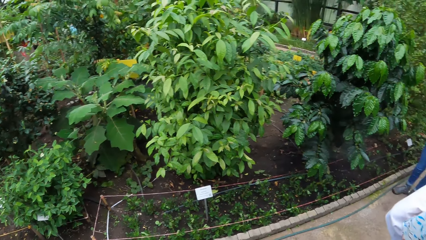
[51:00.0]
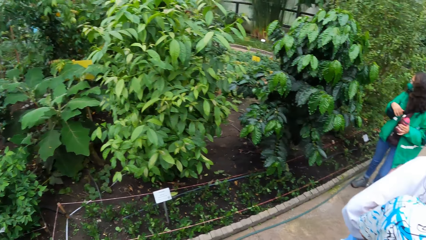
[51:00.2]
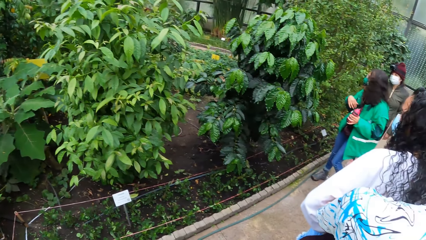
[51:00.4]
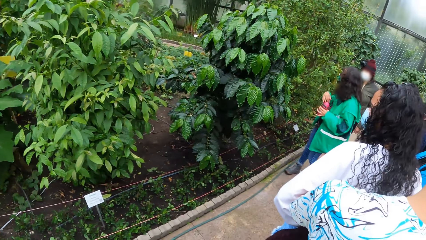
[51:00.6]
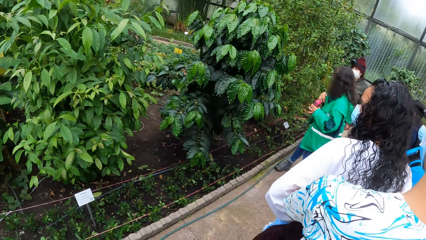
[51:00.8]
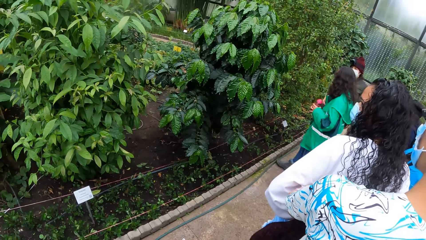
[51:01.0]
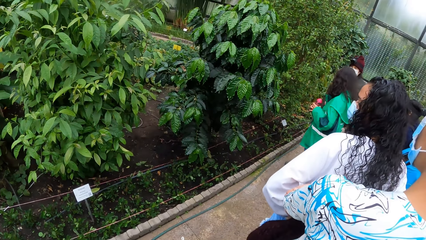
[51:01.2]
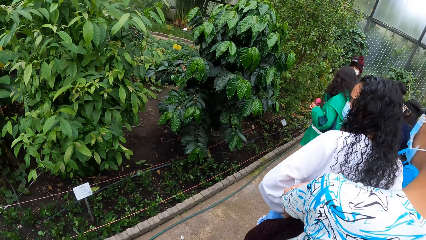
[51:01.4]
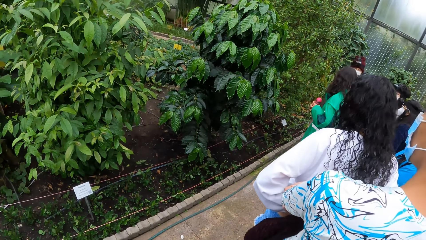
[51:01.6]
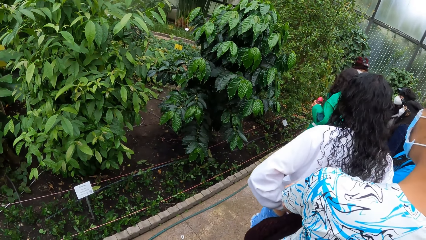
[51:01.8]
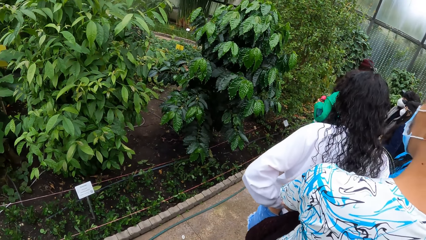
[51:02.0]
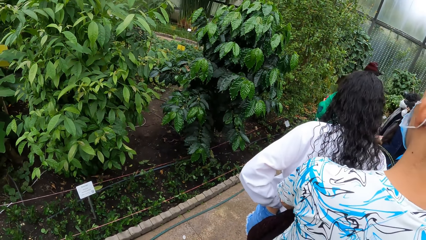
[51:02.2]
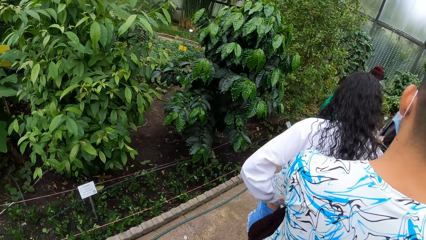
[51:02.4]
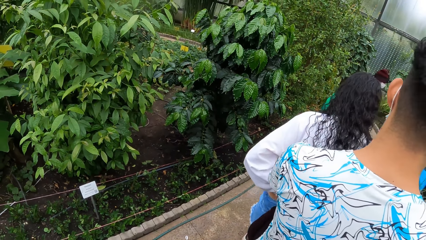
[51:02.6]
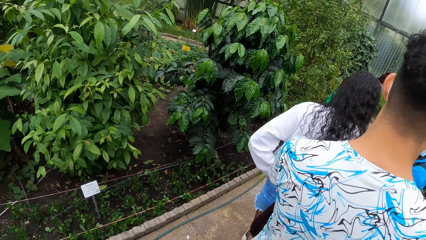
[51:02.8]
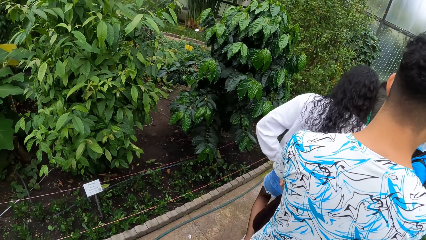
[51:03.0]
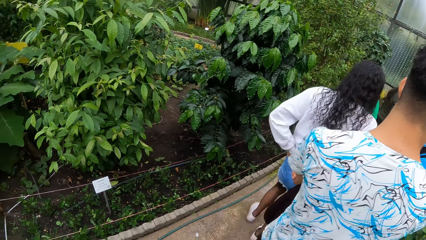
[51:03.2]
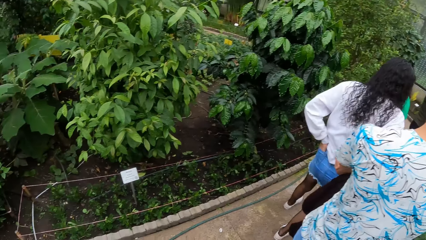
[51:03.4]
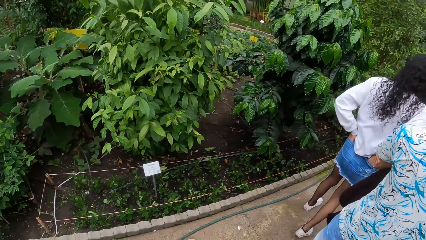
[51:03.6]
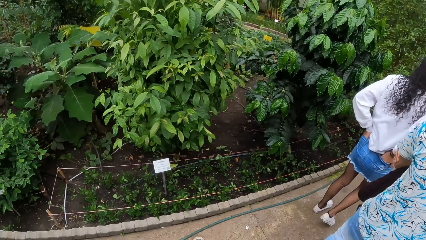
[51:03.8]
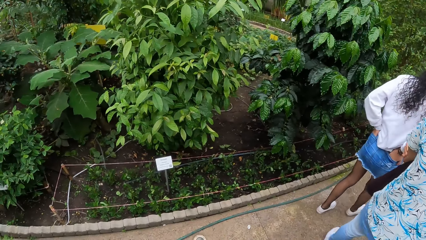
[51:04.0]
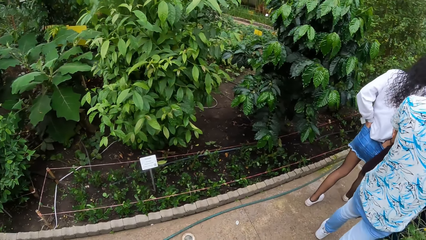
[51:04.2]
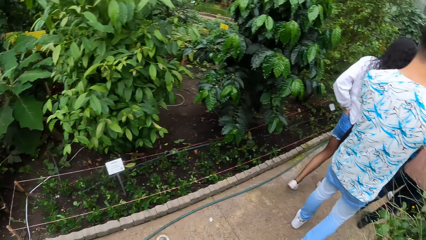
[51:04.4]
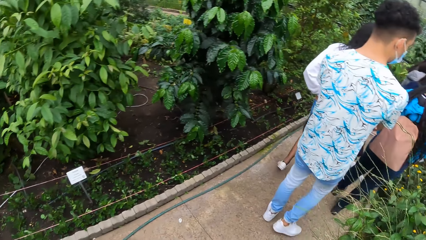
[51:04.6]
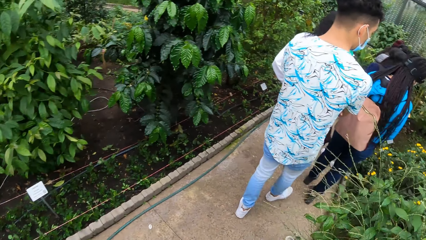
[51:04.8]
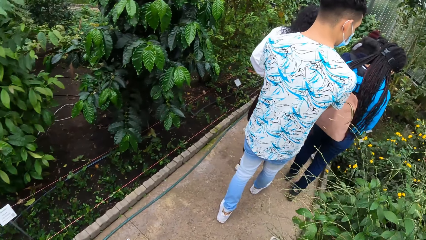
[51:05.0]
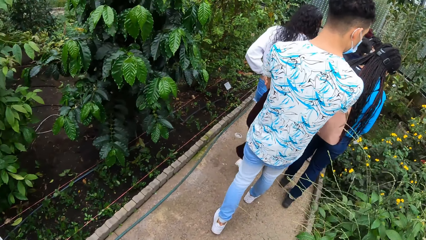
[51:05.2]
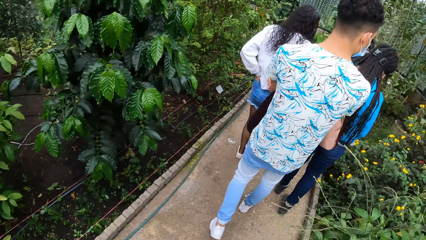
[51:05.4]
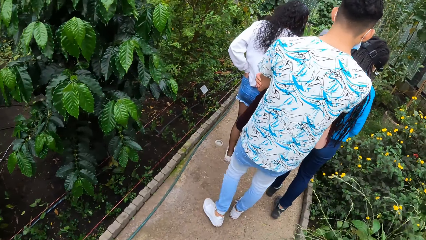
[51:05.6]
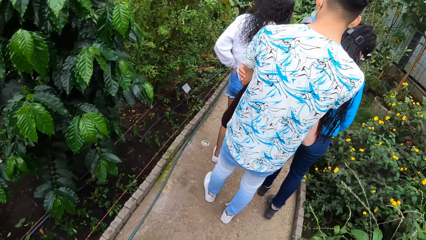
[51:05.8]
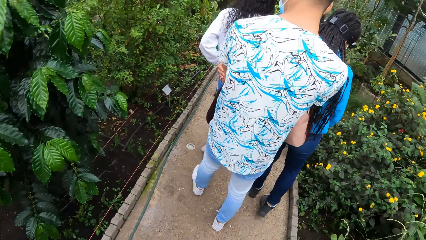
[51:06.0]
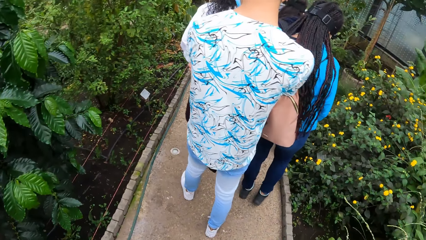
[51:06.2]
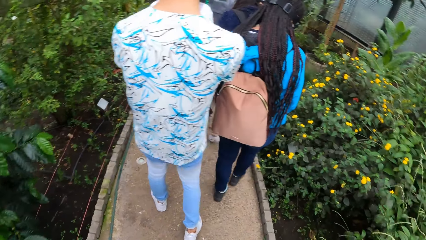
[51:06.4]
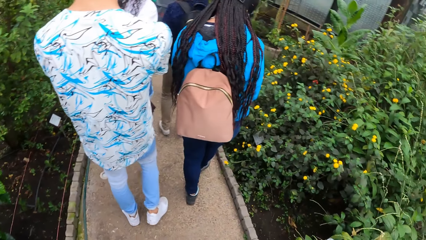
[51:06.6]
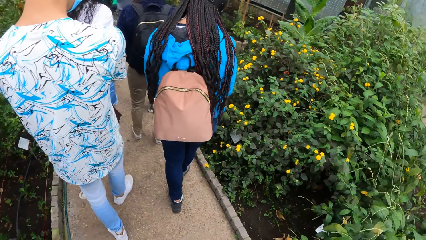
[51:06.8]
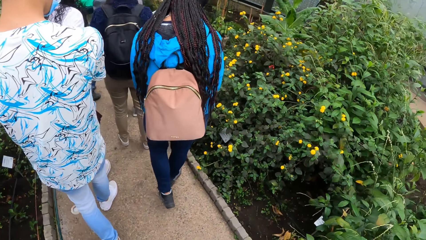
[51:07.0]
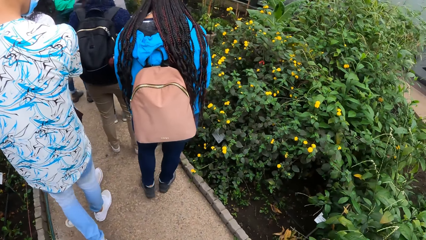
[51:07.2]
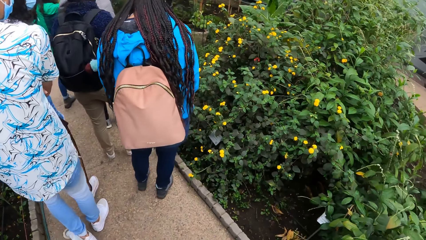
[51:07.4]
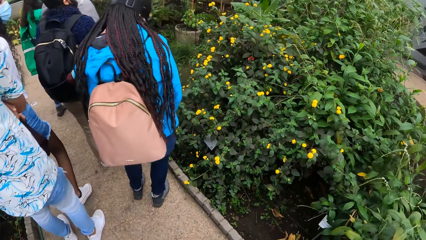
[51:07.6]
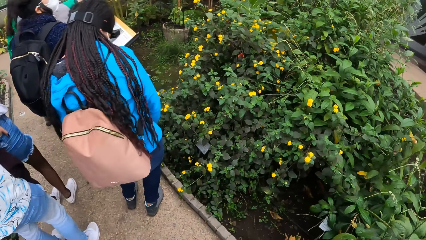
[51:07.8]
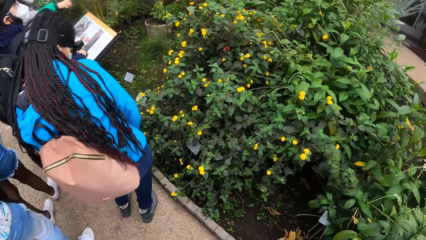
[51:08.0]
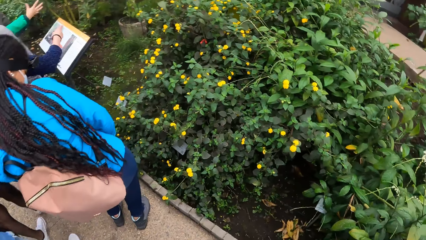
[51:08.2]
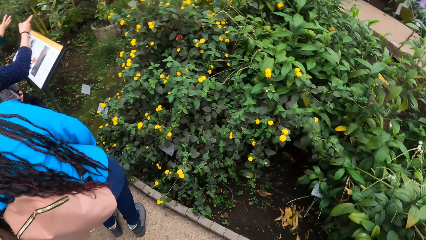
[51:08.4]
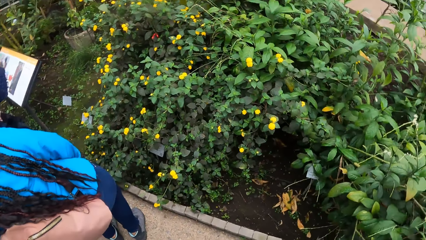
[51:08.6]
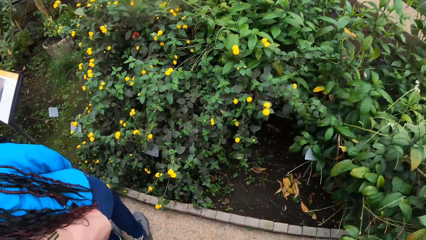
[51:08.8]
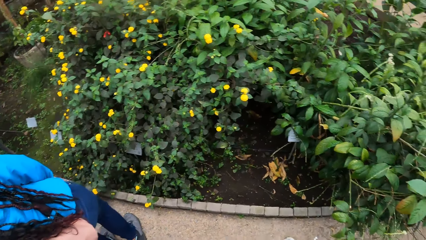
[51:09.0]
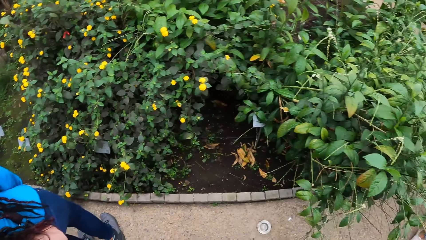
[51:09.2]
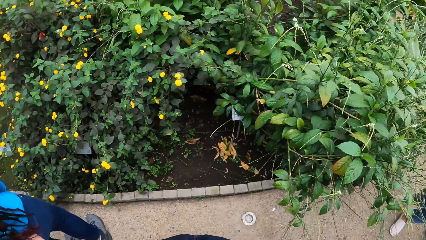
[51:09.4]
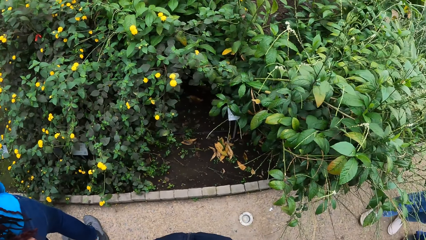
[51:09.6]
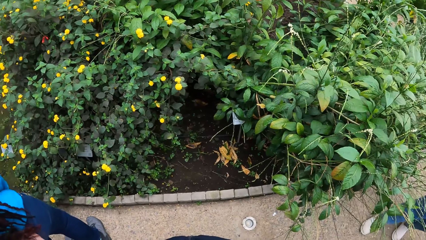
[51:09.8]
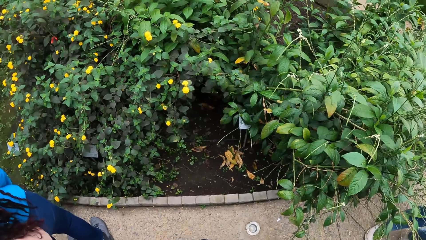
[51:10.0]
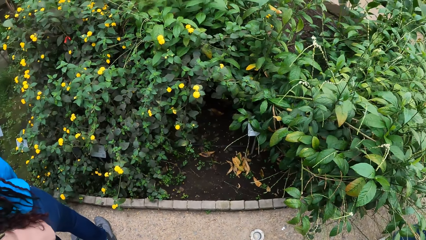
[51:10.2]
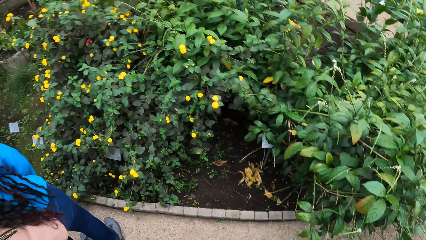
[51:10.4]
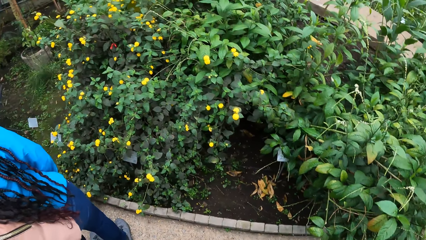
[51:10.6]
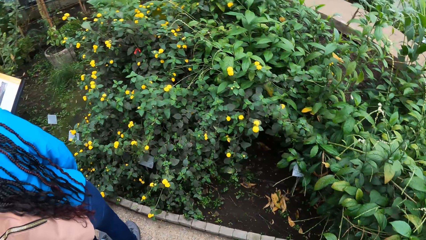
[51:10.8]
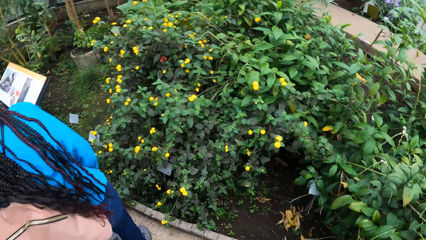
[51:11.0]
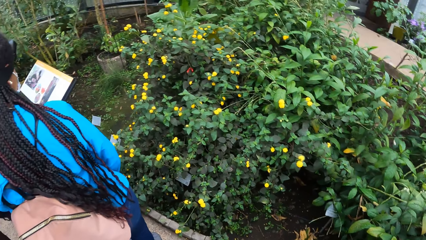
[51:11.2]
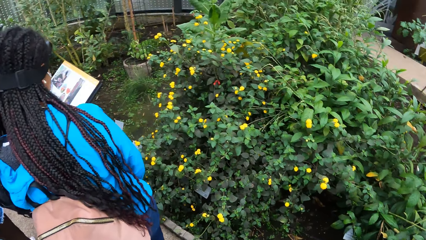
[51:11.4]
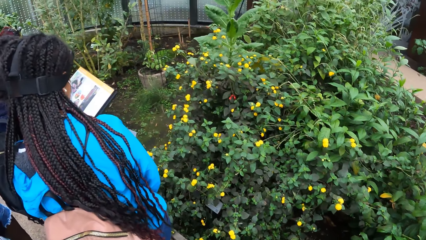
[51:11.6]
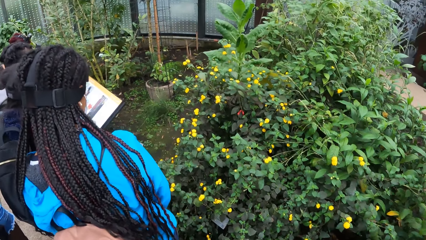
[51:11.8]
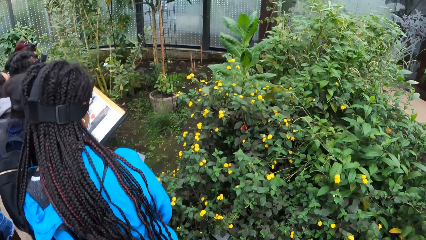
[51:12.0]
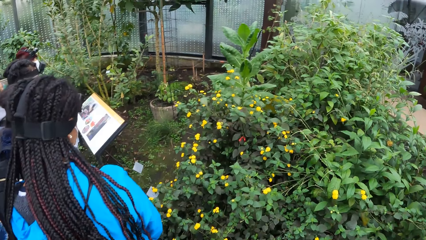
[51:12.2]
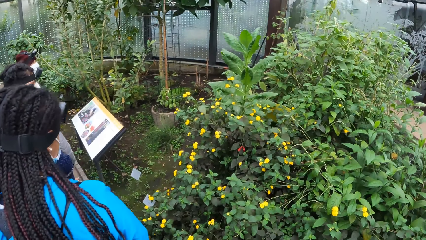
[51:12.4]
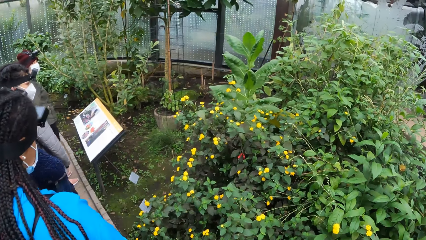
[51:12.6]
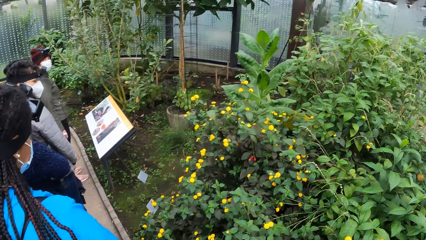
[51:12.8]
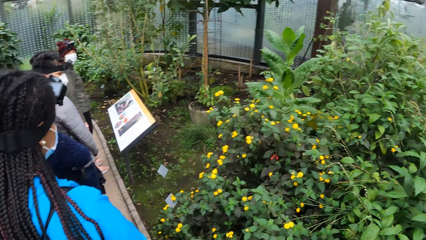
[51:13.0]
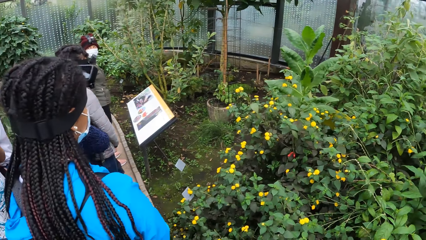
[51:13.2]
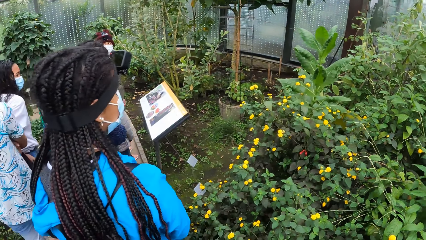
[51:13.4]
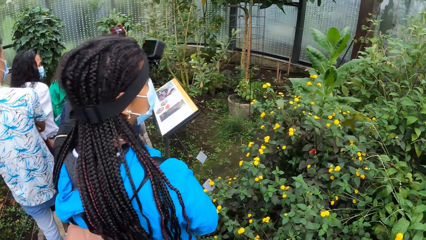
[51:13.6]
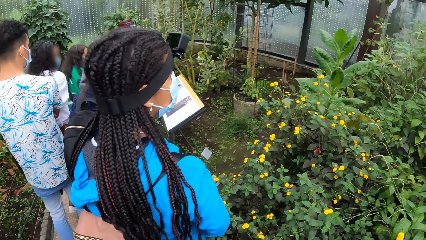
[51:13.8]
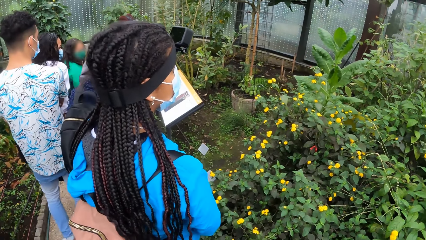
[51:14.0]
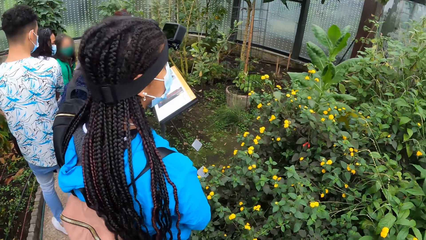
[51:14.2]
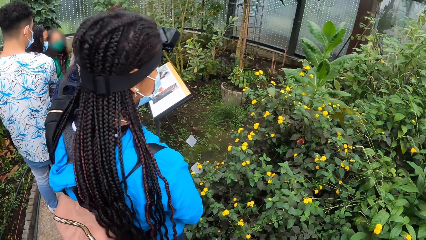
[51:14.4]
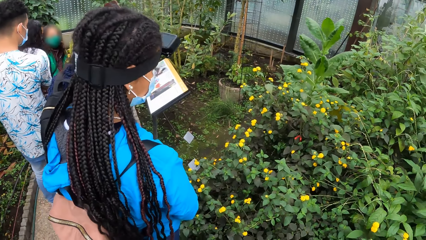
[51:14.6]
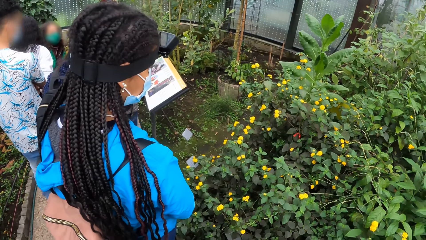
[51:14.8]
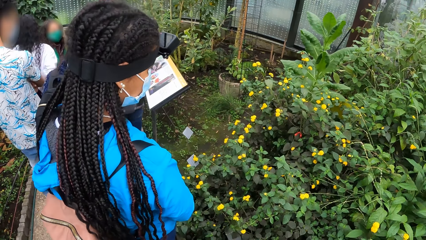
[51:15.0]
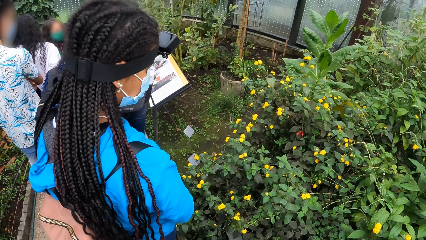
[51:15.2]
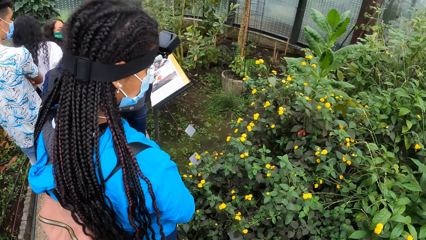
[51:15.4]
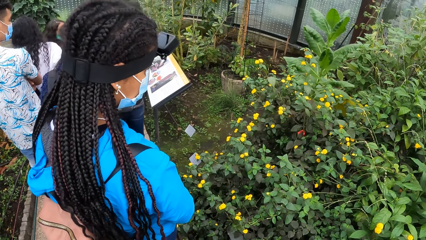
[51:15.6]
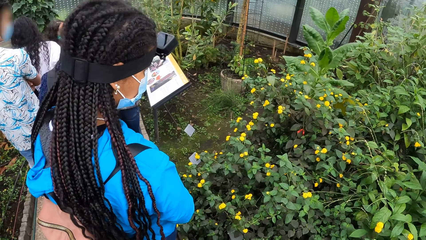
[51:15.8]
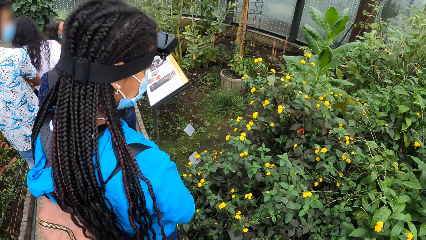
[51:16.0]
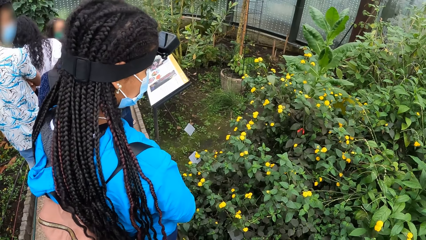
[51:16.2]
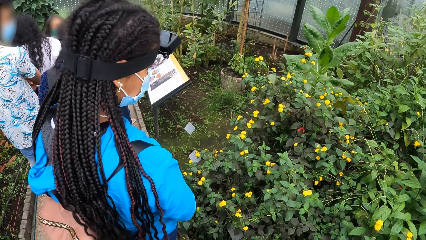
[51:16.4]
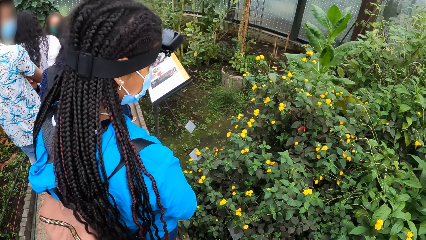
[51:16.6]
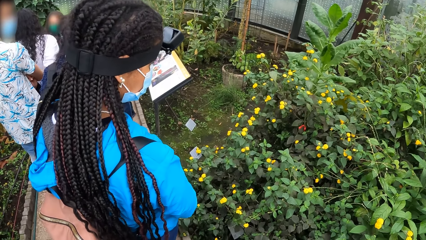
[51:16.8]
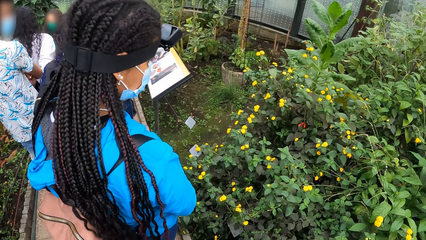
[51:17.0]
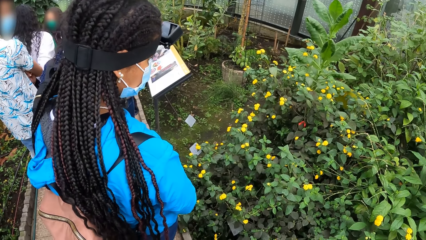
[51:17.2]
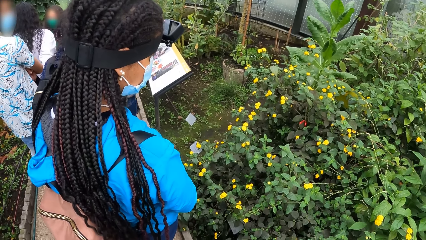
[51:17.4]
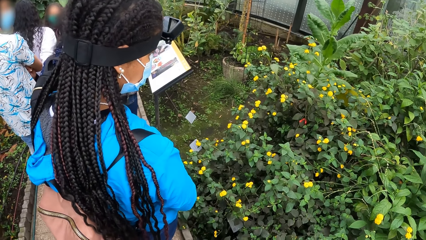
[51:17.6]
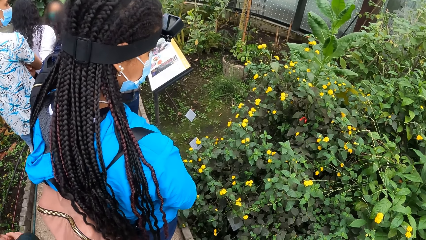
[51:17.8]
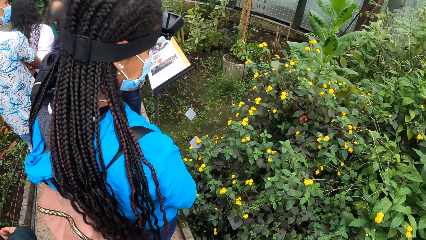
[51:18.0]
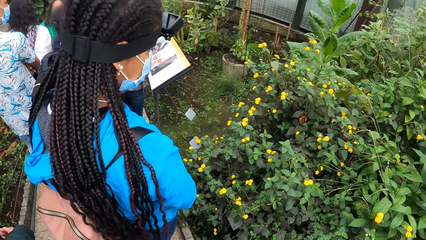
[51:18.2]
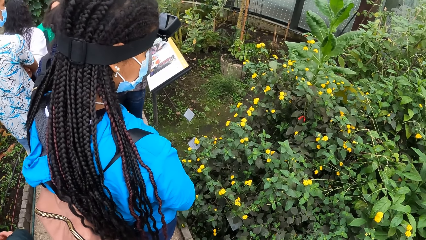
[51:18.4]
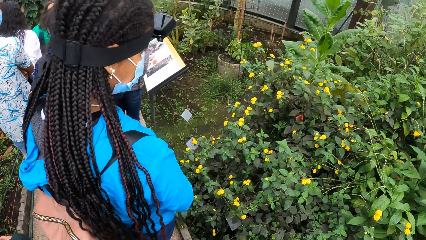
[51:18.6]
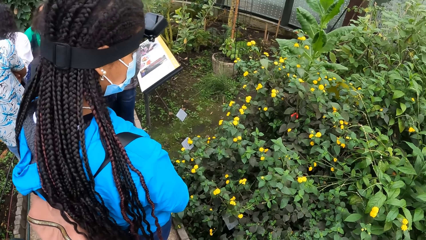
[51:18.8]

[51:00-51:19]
The women walk on the sidewalk. The women stand on the sidewalk. The camera wearer stands on the sidewalk.
